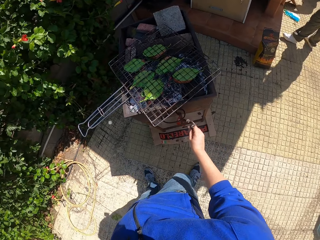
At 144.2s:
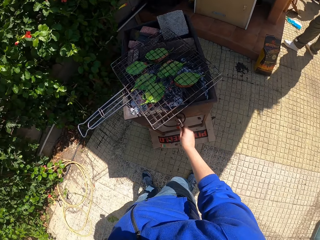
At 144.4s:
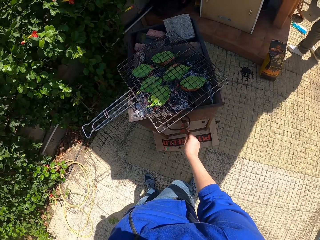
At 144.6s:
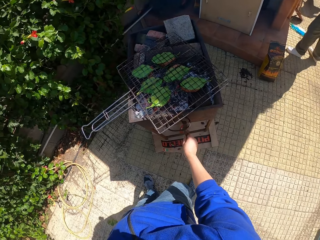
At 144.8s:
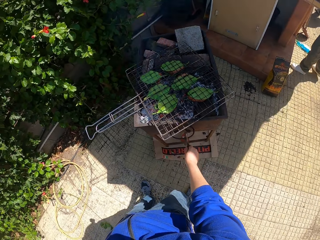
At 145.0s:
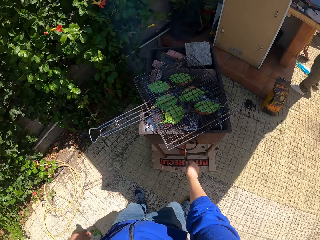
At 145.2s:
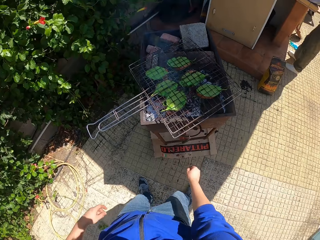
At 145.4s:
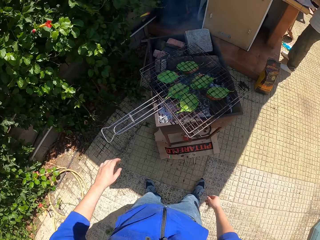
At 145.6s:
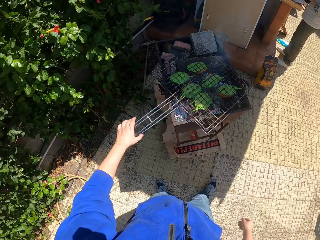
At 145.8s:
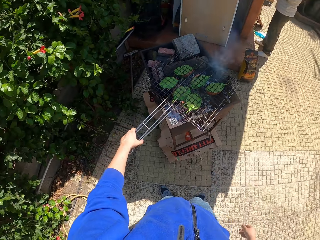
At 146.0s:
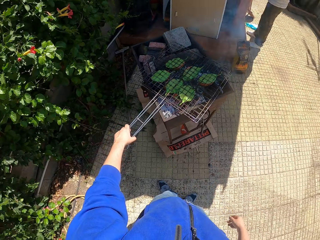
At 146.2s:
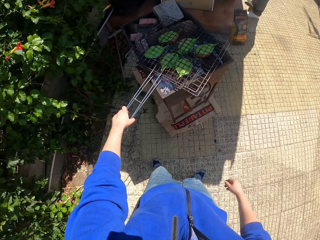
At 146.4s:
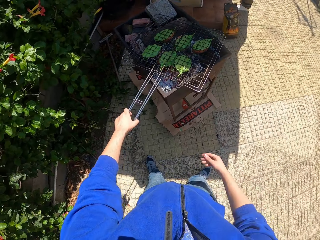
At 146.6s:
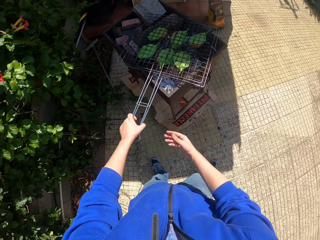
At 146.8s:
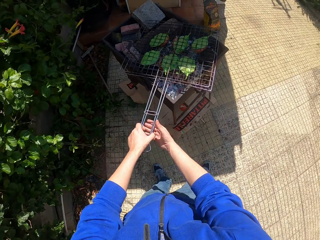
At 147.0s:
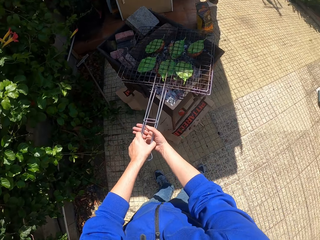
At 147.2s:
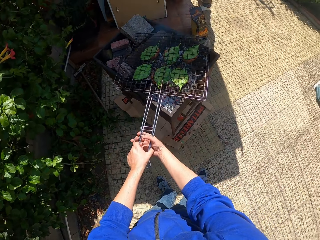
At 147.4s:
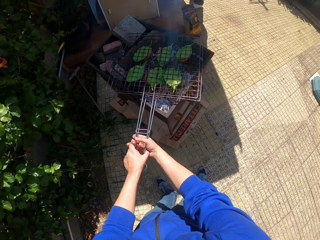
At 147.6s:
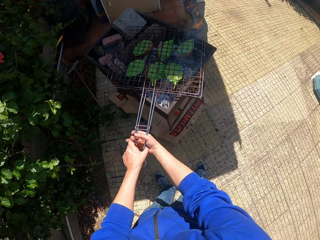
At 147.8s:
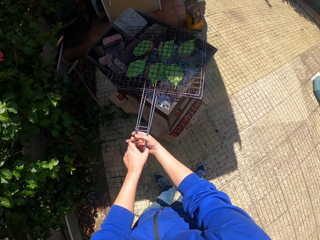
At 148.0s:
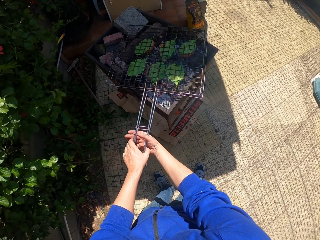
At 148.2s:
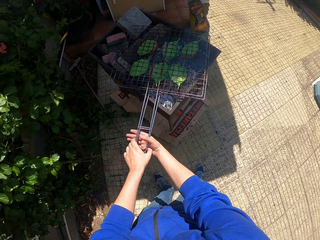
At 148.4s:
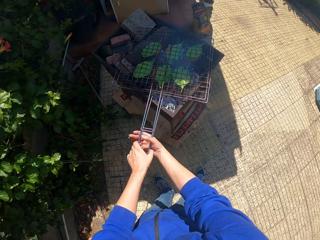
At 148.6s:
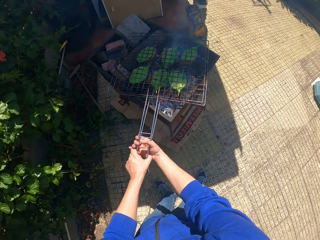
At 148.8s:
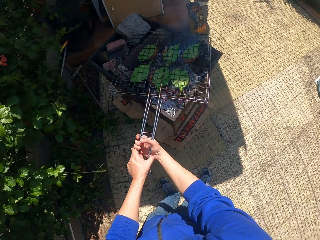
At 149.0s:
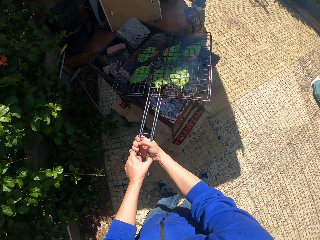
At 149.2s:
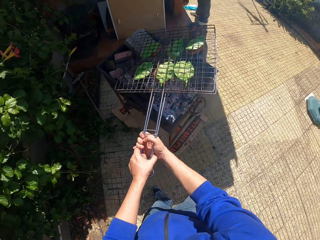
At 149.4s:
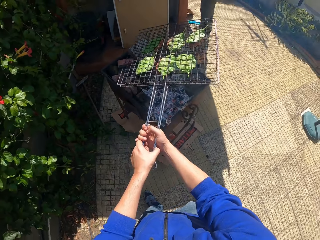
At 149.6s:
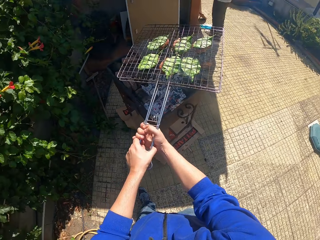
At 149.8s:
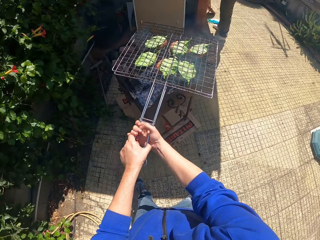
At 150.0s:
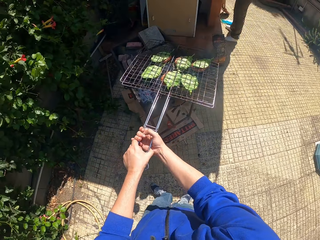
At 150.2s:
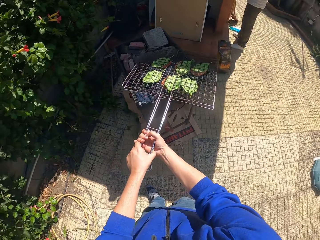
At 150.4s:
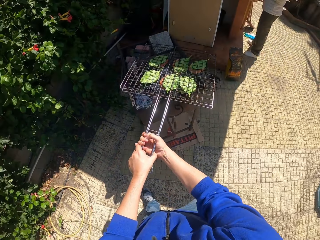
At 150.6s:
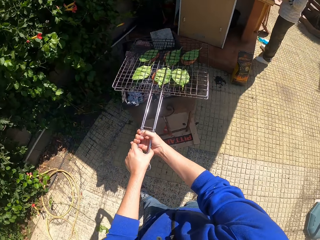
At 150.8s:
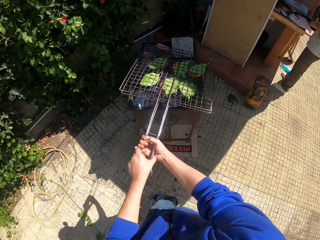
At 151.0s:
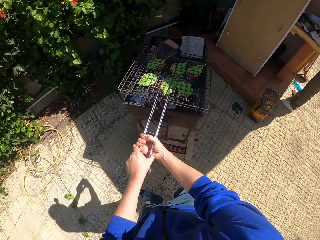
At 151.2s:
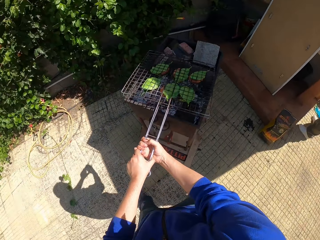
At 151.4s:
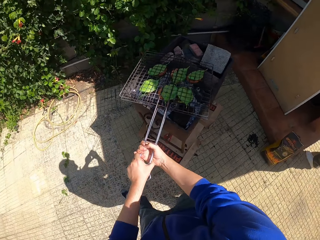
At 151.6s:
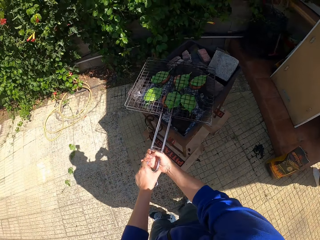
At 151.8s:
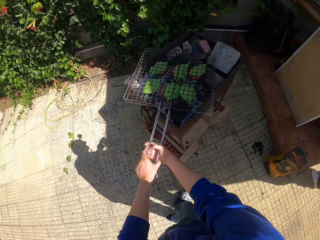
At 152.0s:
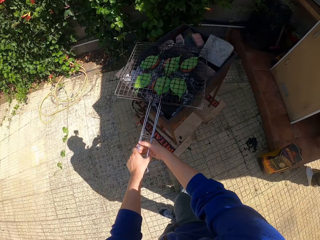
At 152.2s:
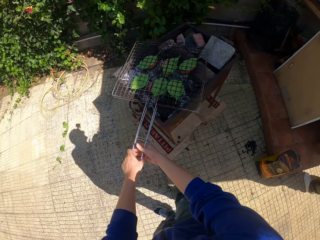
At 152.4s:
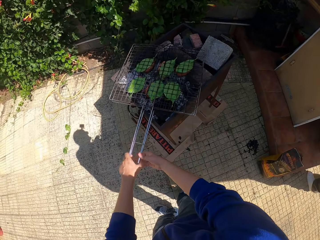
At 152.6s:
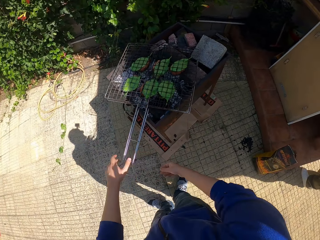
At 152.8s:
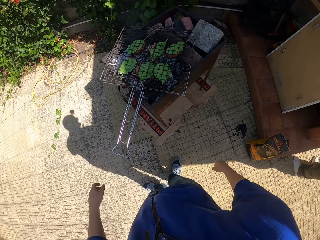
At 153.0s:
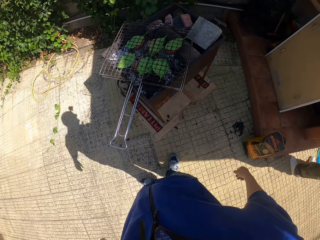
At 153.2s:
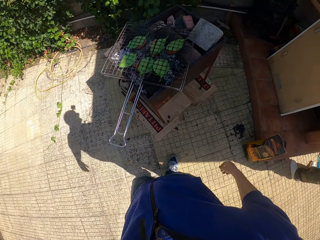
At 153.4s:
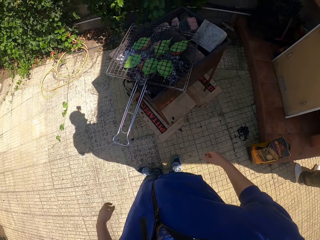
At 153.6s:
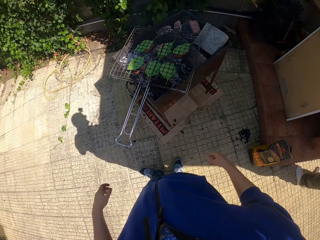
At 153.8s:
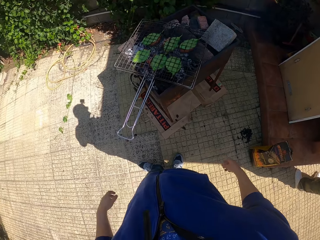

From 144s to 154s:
The camera wearer hangs the iron rod on the grill pot. He holds the grill mesh or wire mesh with his left hand. He lifts the wire mesh. He holds the grill mesh with both hands. He lifts the grill mesh upwards with both hands. He drops the grill mesh on the grill with both hands. He removes both of his hands from the grill mesh.

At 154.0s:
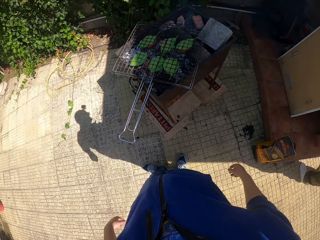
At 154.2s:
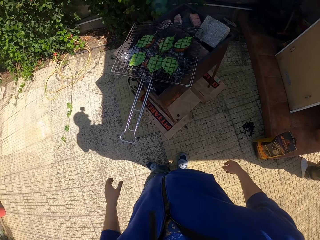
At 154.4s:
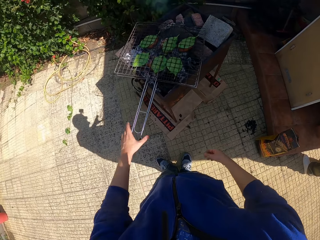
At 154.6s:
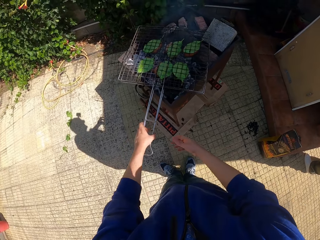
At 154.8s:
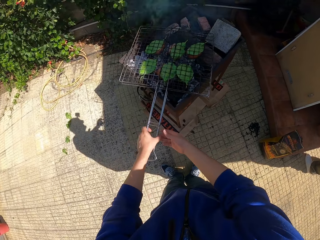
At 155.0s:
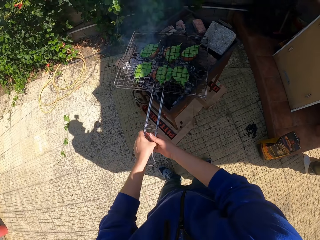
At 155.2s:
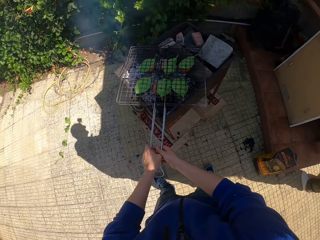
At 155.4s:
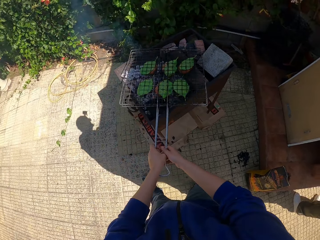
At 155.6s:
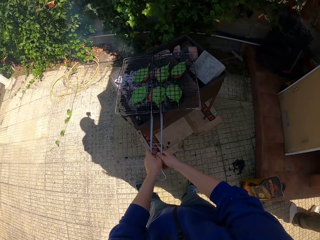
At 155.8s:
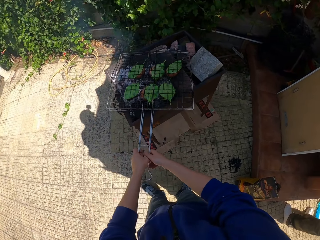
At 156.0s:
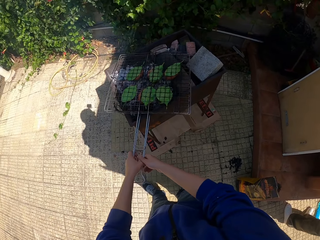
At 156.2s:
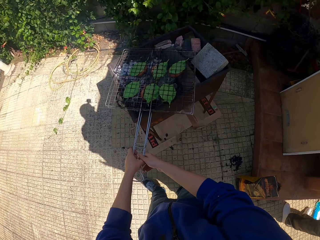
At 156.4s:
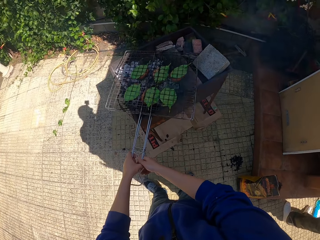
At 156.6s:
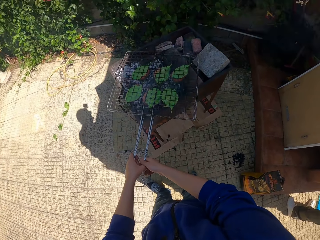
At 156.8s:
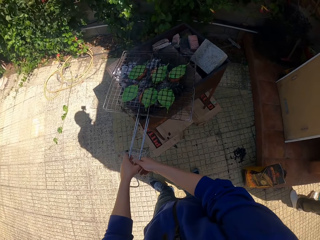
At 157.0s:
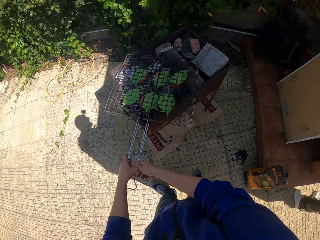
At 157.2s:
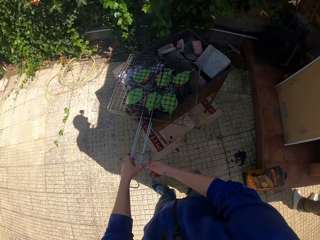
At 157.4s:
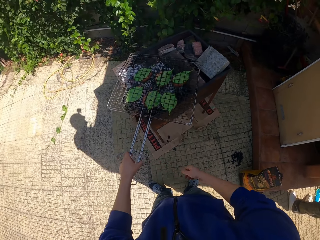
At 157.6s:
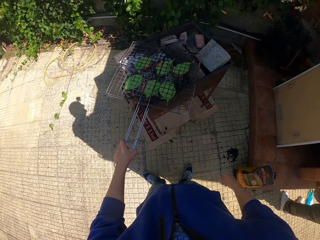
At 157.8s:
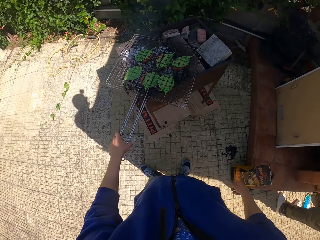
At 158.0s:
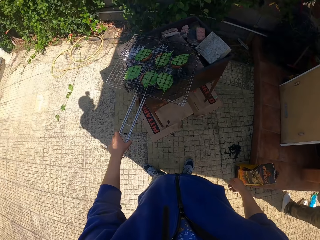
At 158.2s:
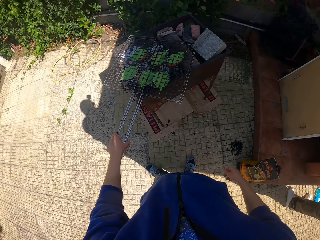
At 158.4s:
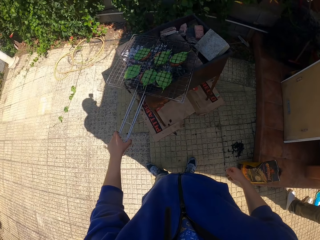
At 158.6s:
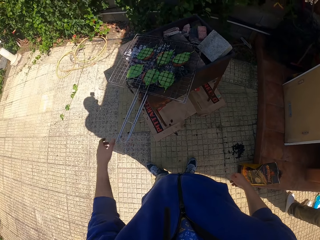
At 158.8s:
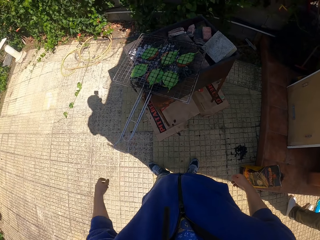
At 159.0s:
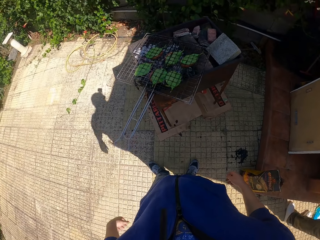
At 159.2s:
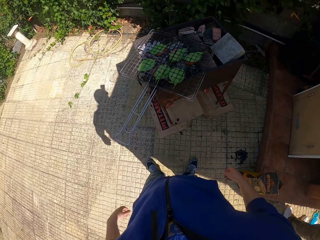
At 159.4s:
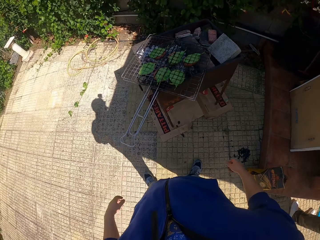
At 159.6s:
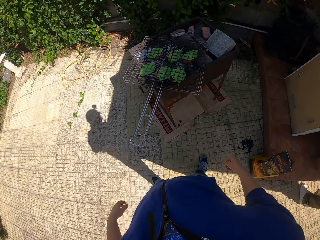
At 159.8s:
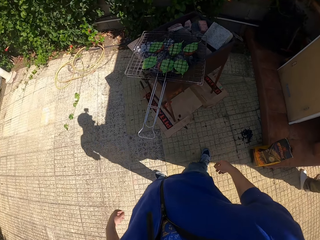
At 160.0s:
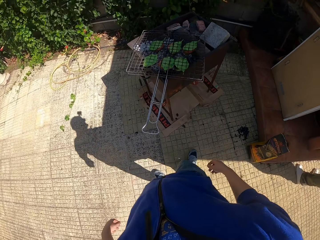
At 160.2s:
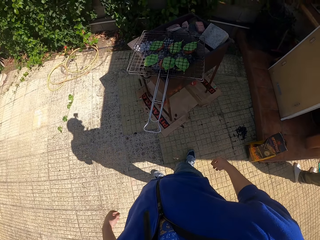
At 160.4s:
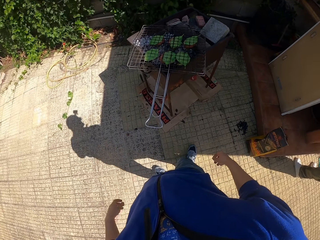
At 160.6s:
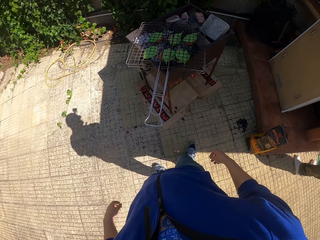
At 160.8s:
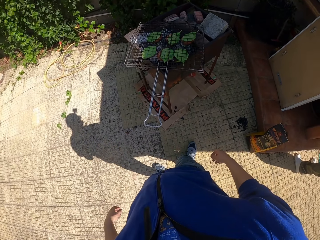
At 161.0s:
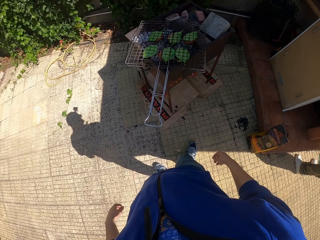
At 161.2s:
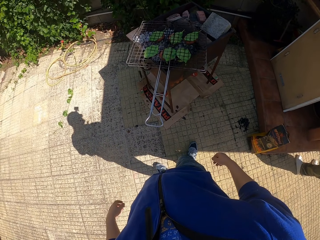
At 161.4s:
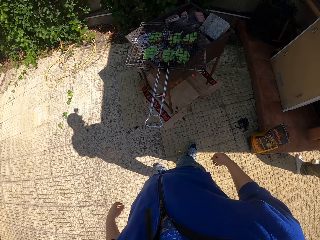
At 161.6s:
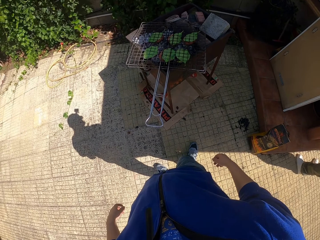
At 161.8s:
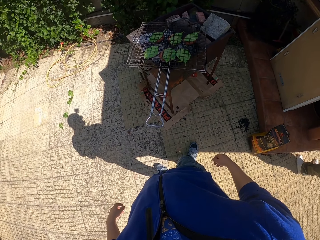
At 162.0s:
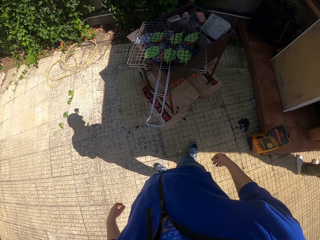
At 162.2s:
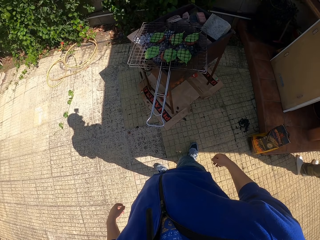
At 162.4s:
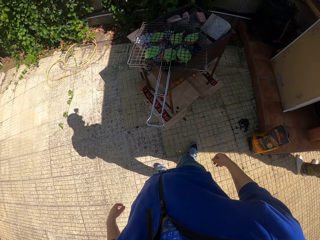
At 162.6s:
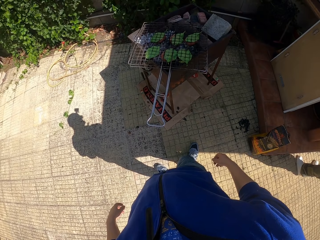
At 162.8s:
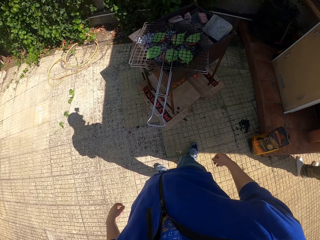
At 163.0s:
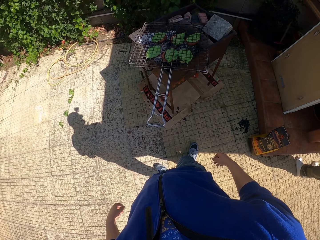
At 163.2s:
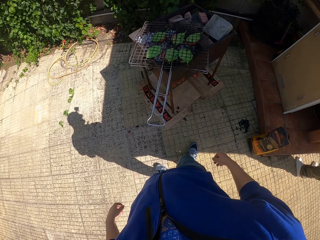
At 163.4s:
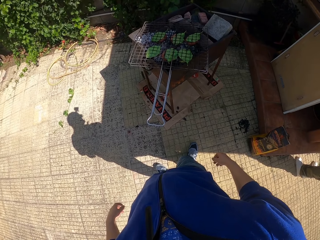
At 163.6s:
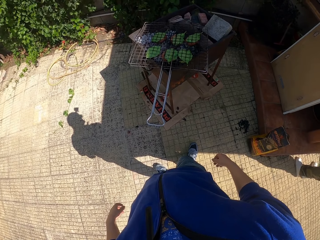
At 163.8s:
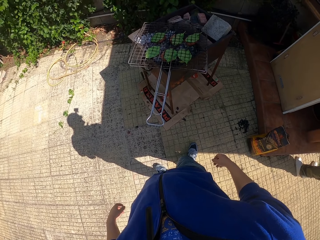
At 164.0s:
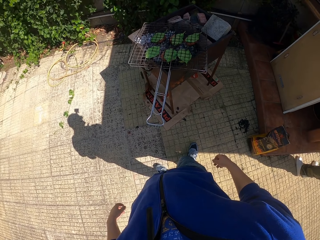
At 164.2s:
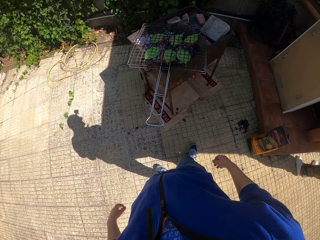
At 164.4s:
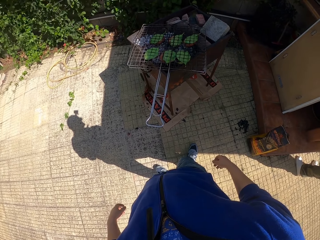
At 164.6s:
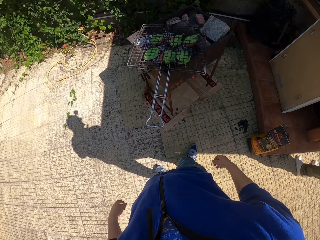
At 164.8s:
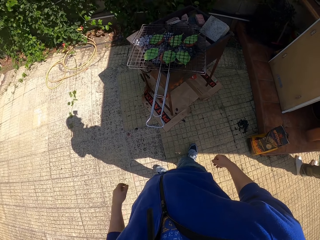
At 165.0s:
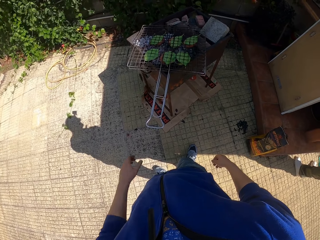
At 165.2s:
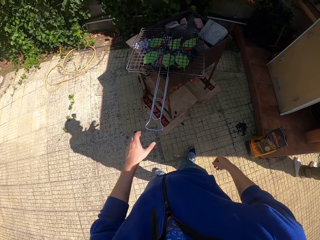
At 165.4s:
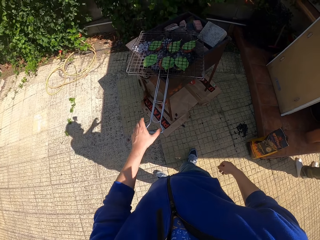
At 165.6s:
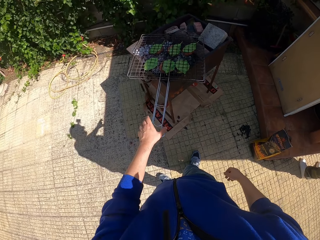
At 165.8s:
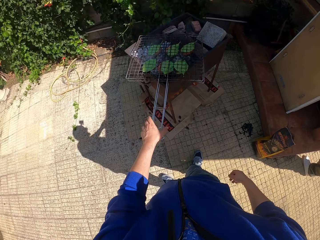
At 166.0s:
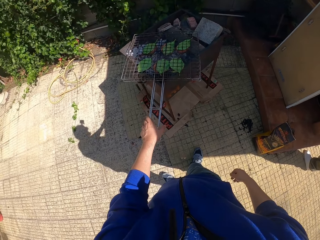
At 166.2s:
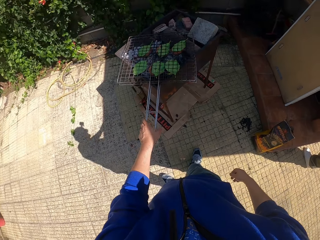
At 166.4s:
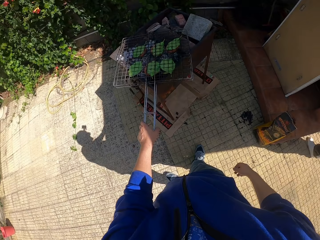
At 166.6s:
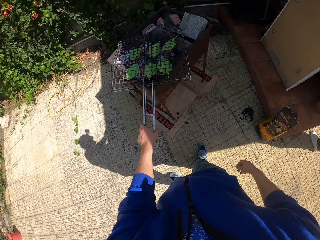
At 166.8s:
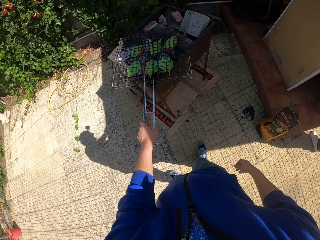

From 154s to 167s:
The camera wearer lifts the grill mesh or wire mesh upwards with both hands. He moves the wire mesh. He removes his right hand from the grill mesh. He removes his left hand from the grill mesh. He holds the grill mesh with his left hand.
